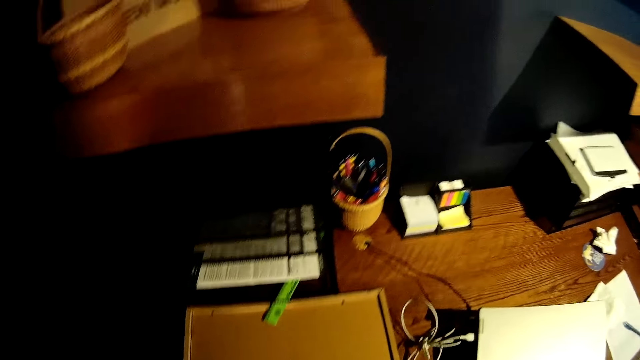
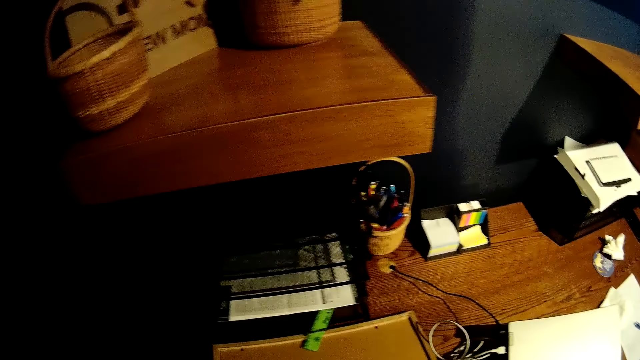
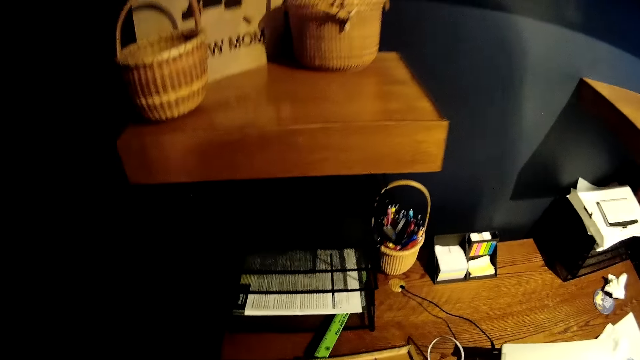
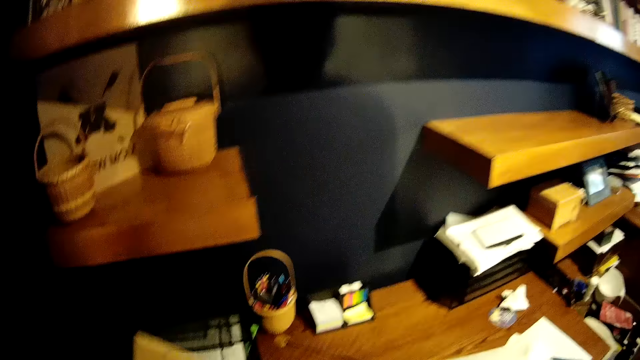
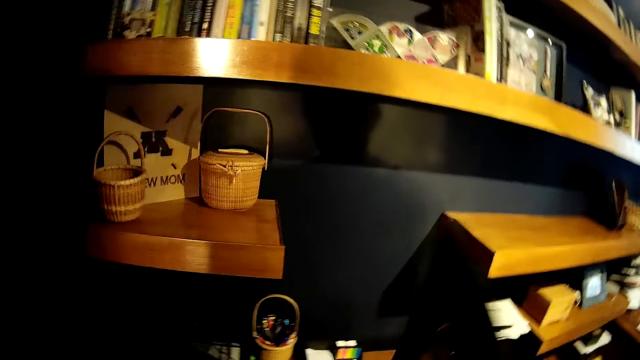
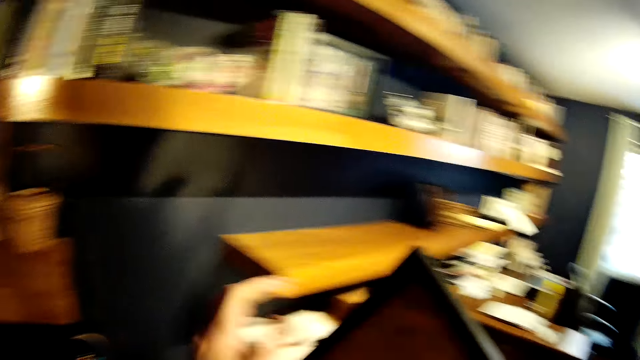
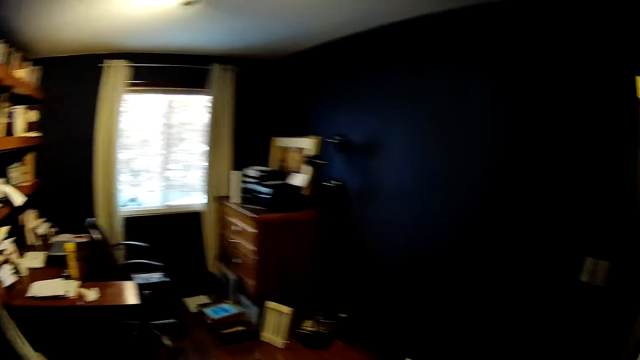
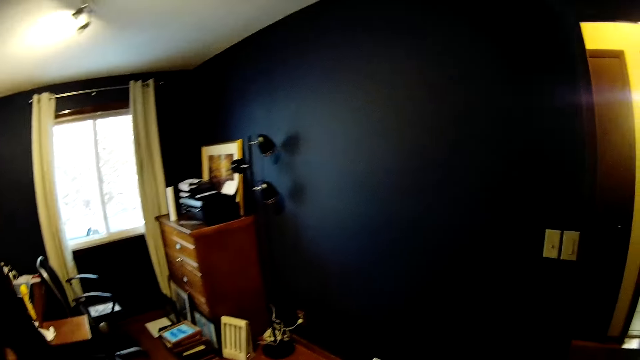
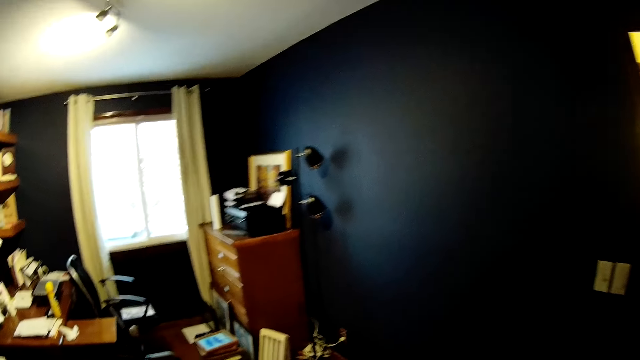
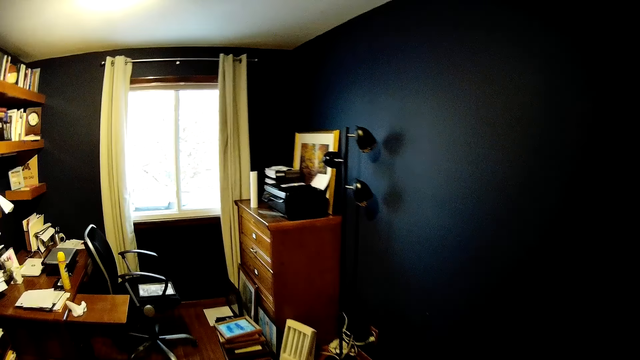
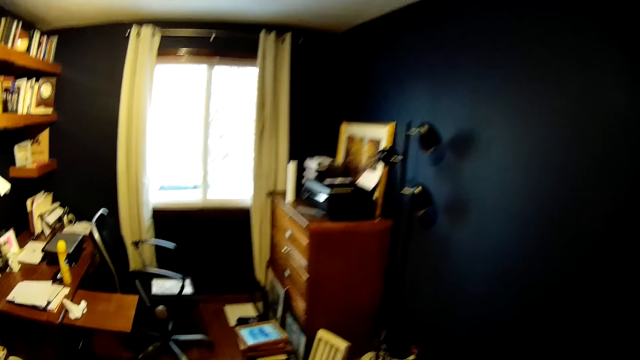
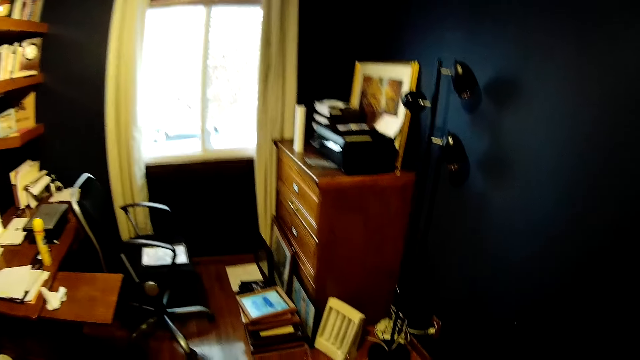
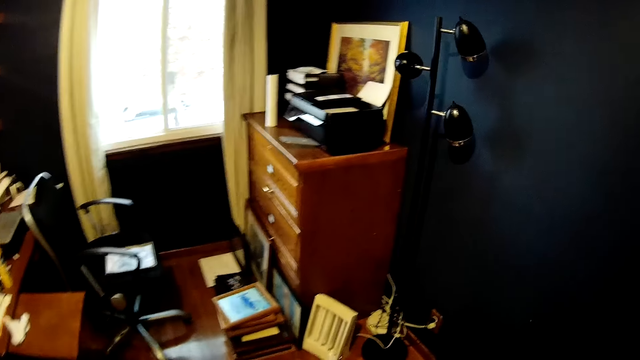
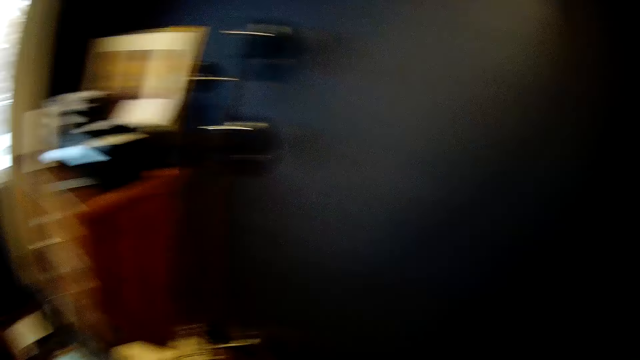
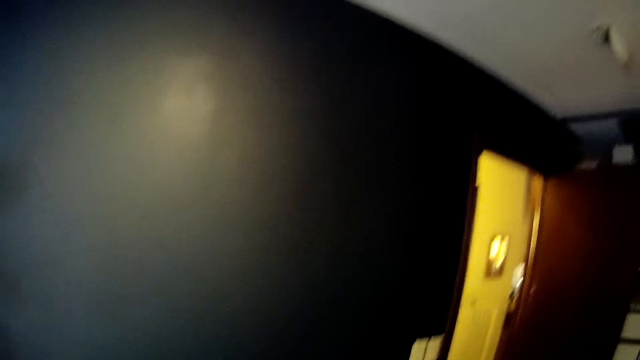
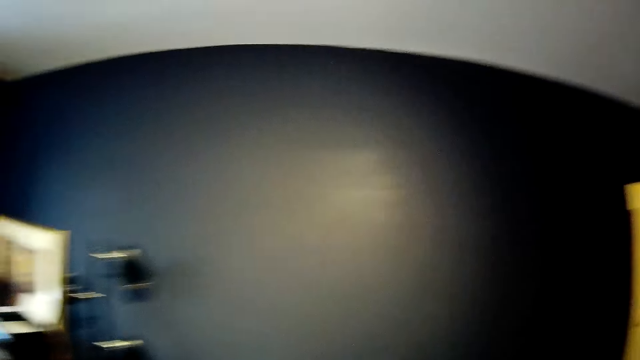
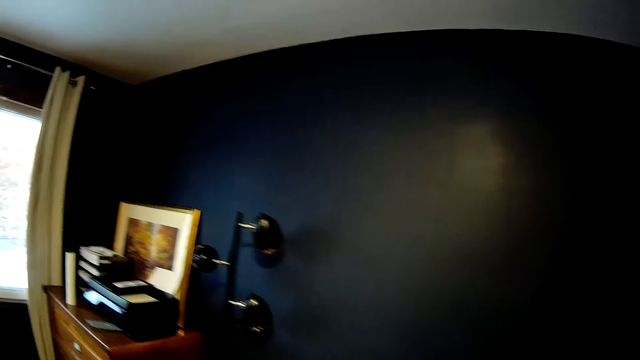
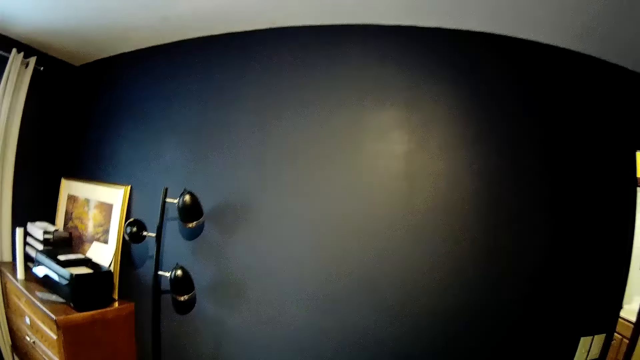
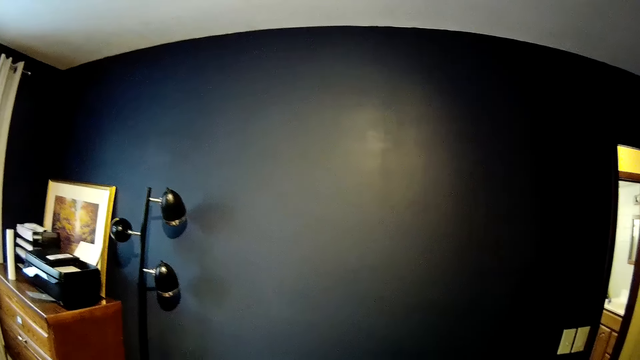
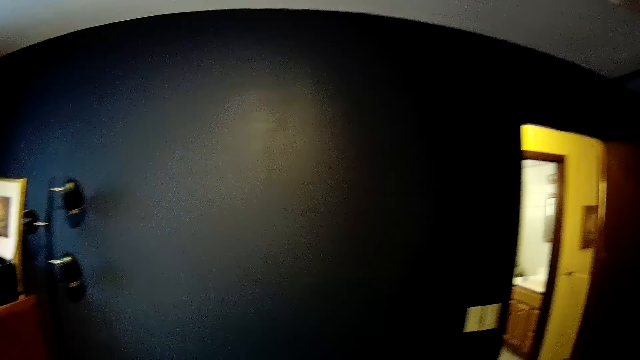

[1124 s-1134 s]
The camera wearer turns around. He picks up the picture frame from the table with his right hand. He holds the picture frame with his left hand. He turns around, walks around the room and turns around.

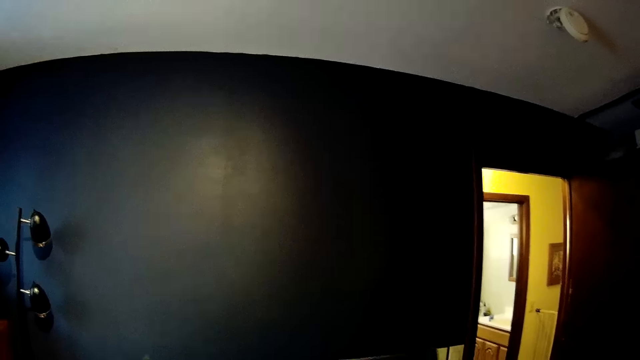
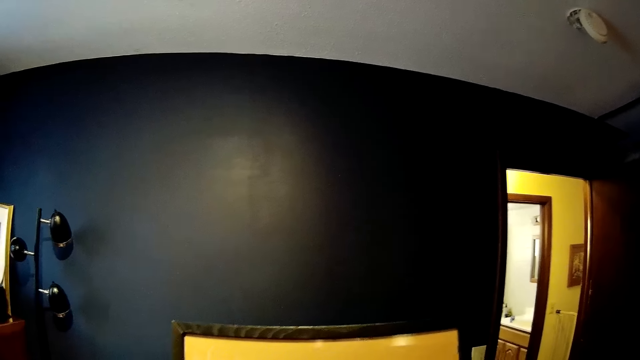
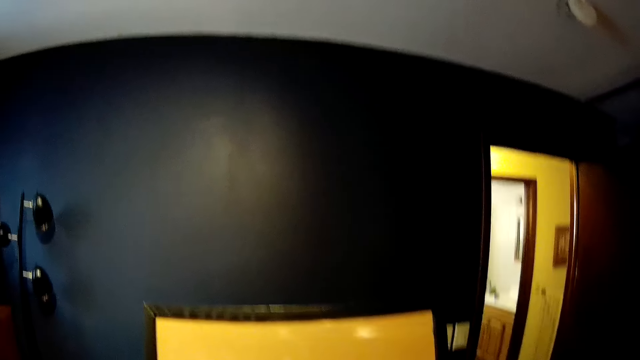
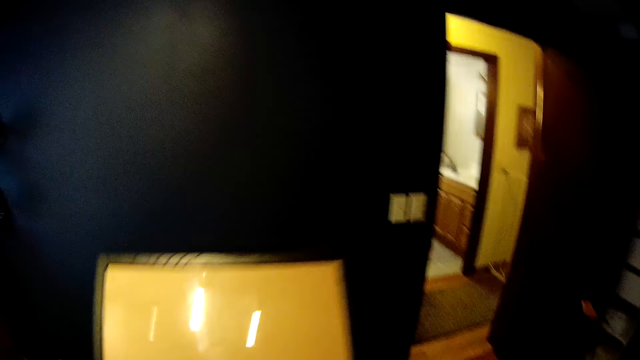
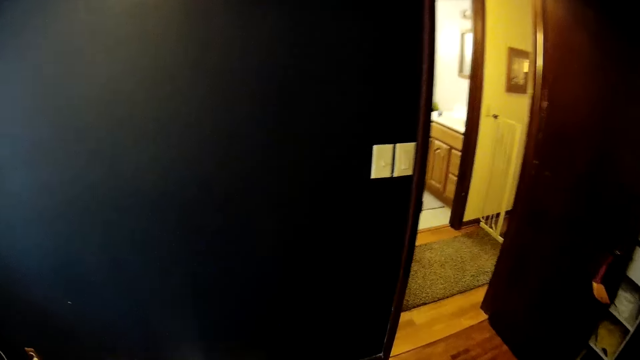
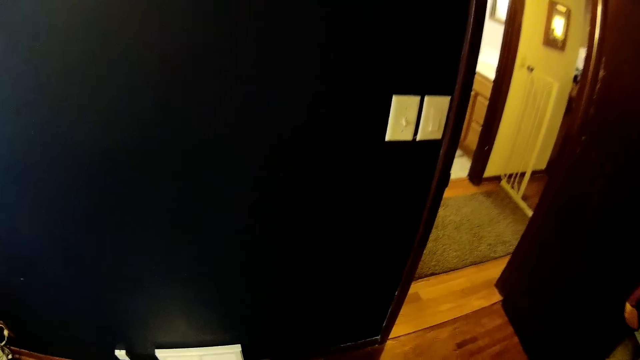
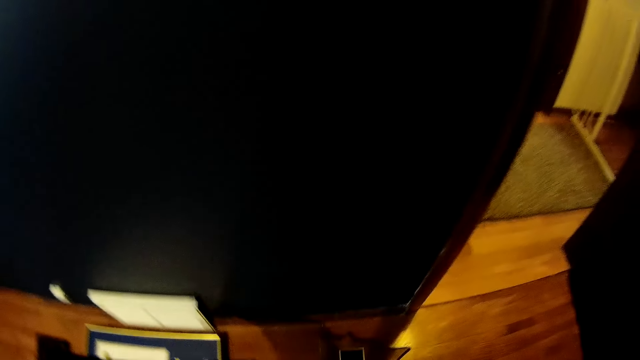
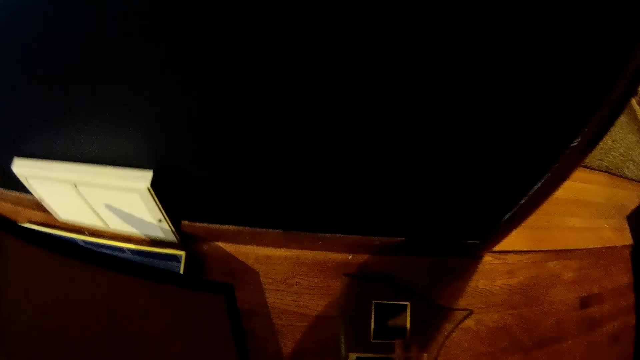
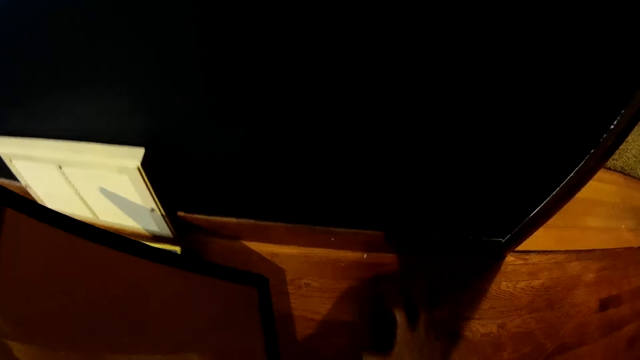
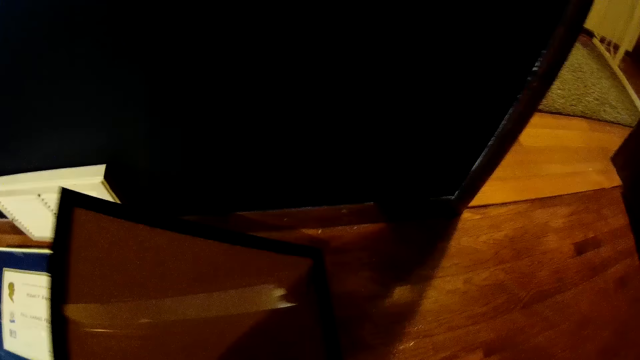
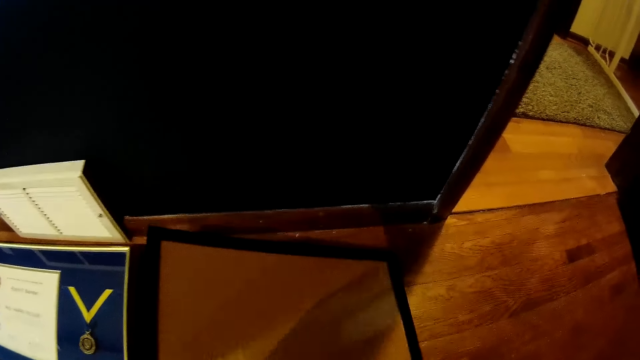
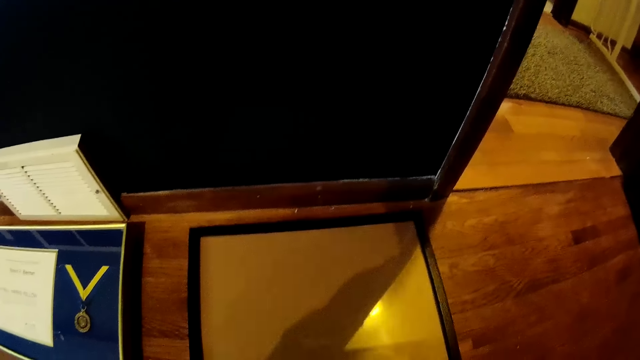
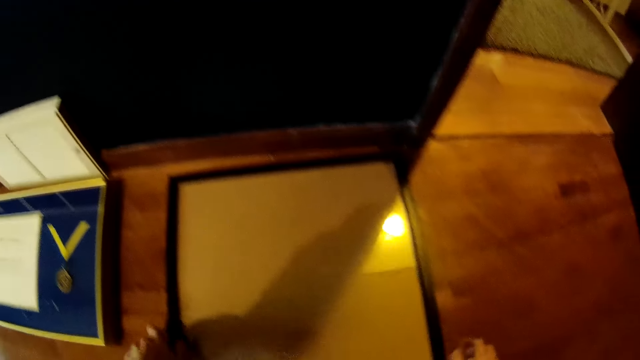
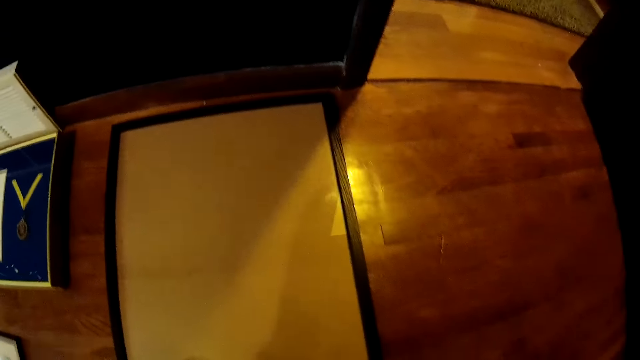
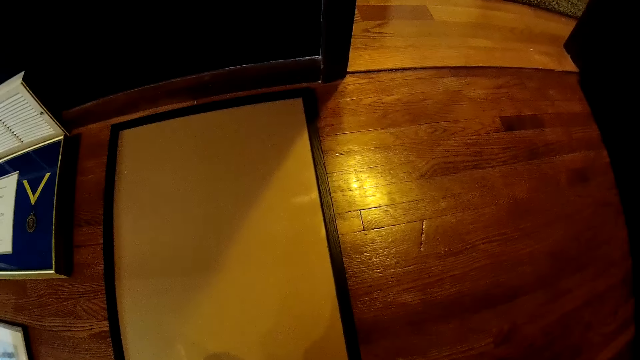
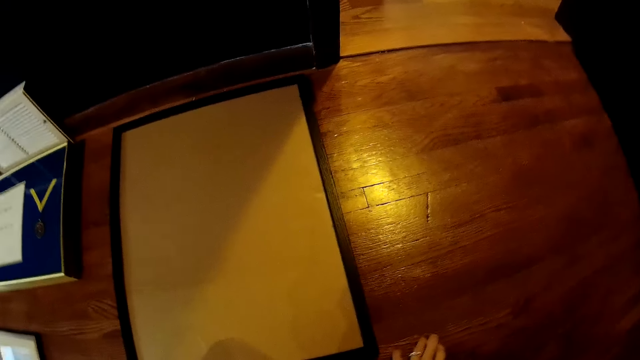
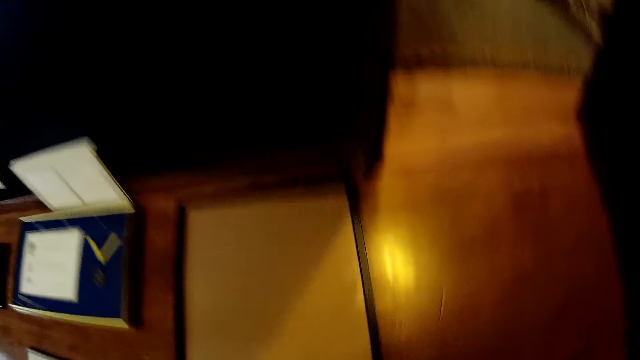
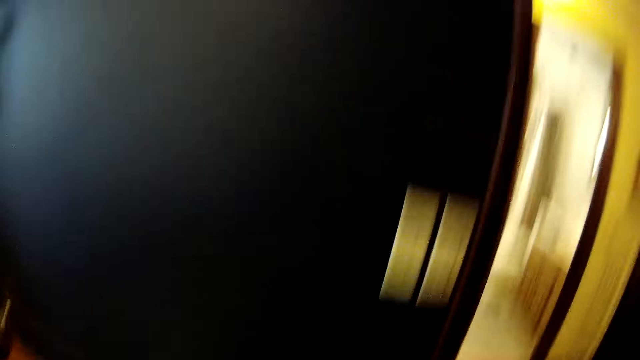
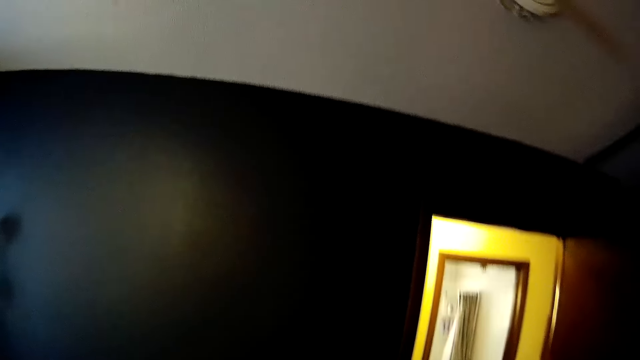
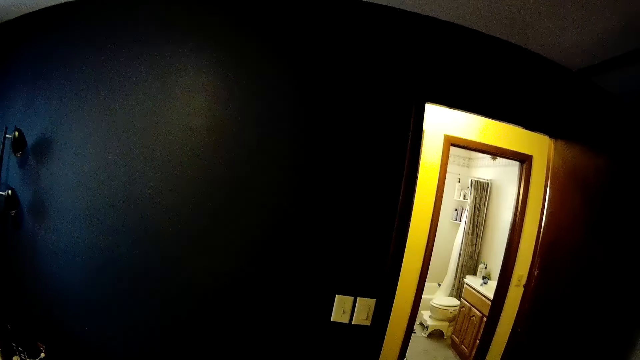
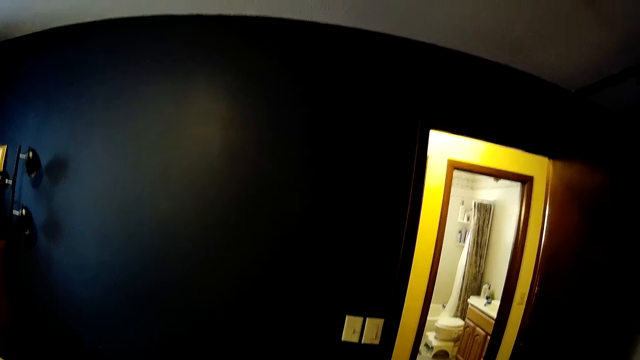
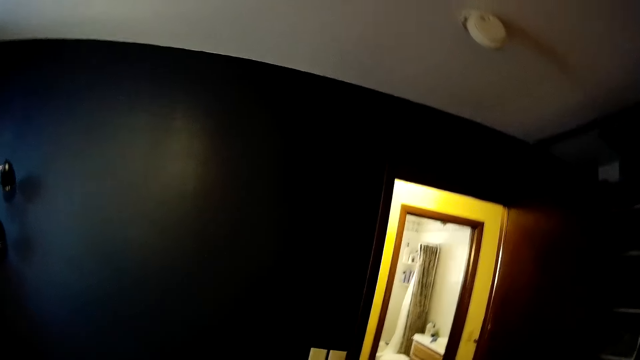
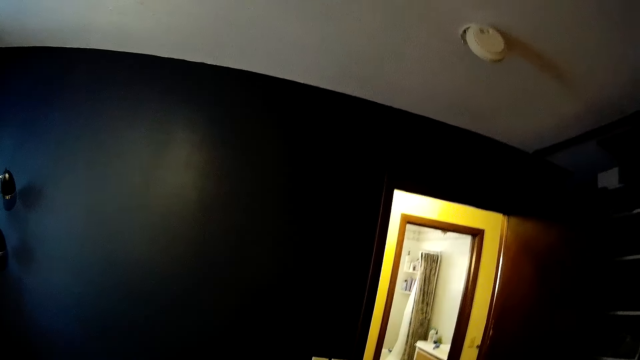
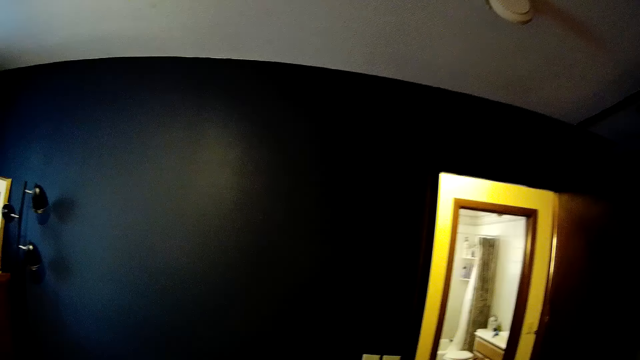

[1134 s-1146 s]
The camera wearer holds a photo frame. He removes his right hand from the picture frame. He bends down. He picks up an item from the table with his right hand. He drops the picture frame in his left hand on the table. He turns around.
